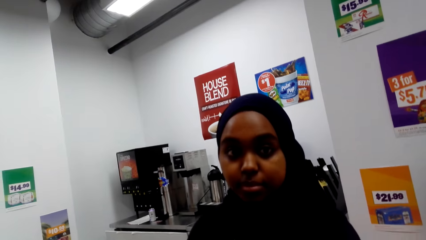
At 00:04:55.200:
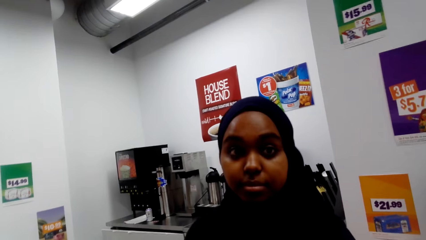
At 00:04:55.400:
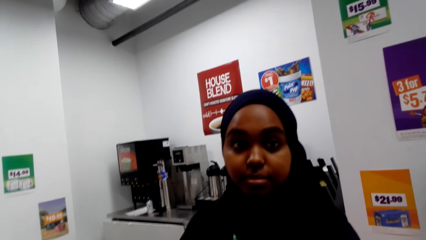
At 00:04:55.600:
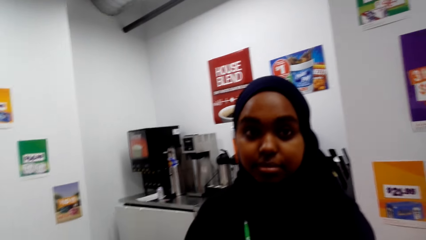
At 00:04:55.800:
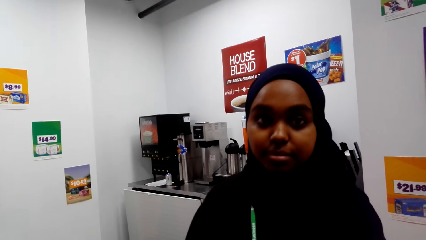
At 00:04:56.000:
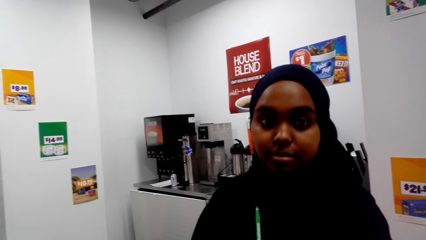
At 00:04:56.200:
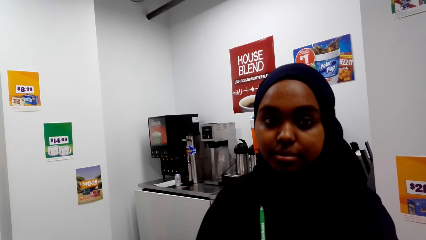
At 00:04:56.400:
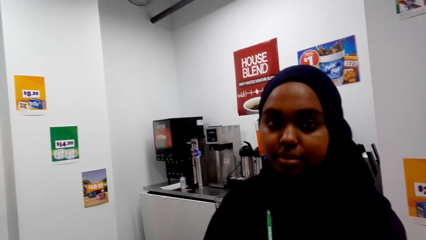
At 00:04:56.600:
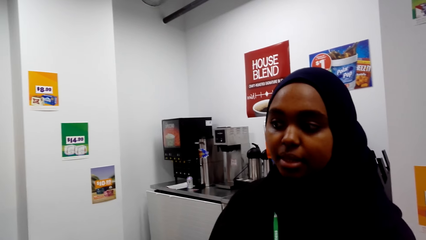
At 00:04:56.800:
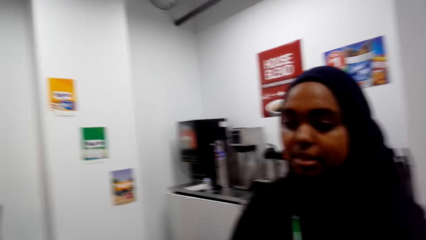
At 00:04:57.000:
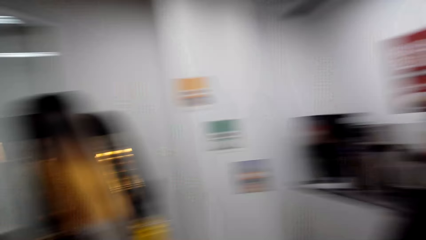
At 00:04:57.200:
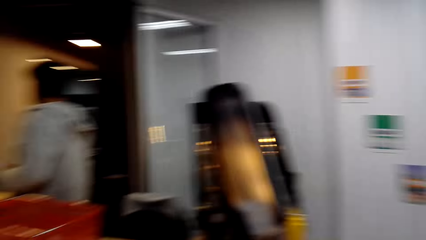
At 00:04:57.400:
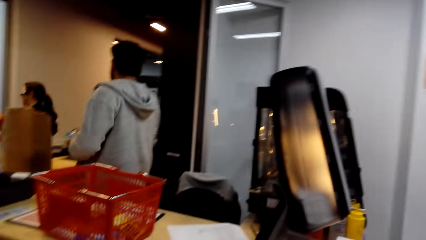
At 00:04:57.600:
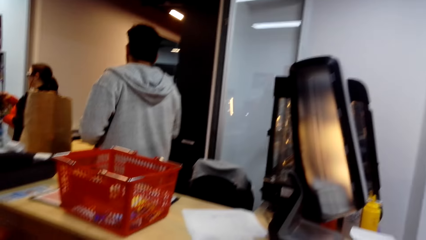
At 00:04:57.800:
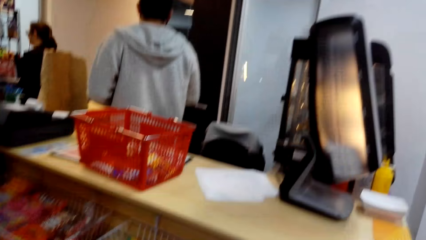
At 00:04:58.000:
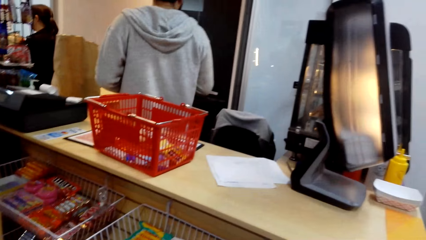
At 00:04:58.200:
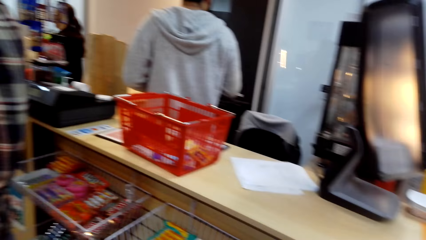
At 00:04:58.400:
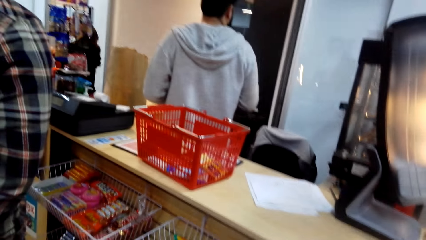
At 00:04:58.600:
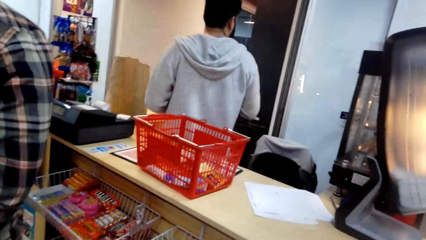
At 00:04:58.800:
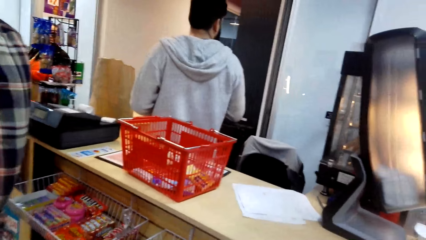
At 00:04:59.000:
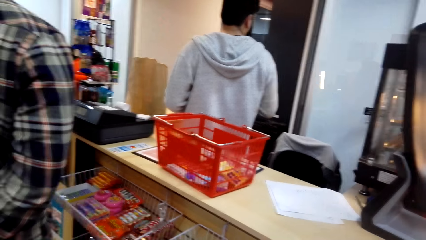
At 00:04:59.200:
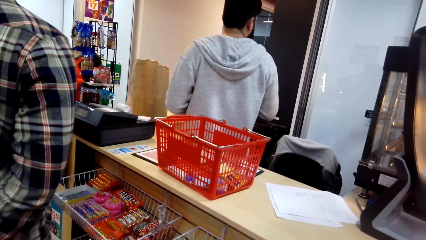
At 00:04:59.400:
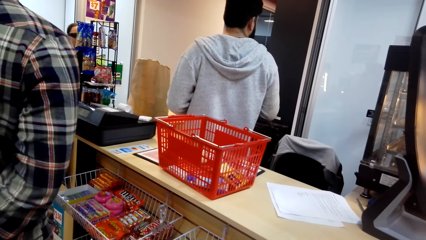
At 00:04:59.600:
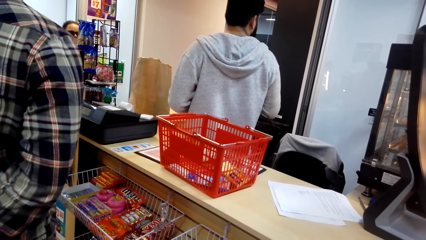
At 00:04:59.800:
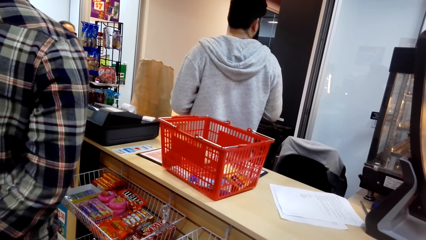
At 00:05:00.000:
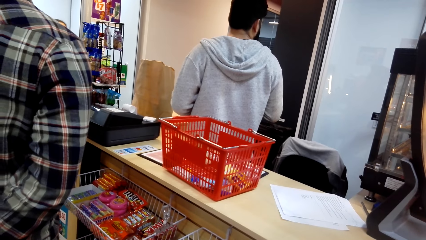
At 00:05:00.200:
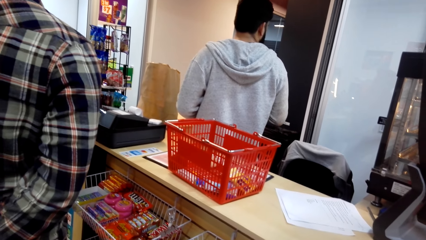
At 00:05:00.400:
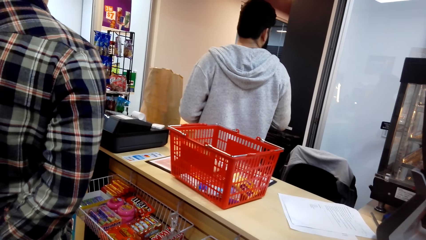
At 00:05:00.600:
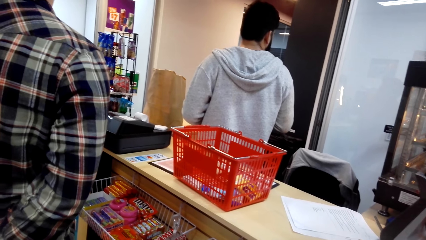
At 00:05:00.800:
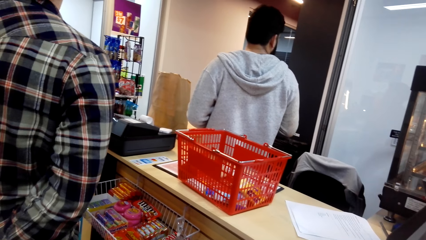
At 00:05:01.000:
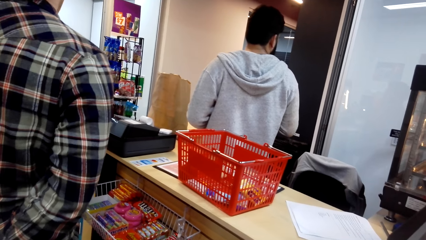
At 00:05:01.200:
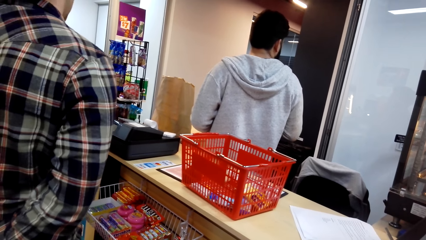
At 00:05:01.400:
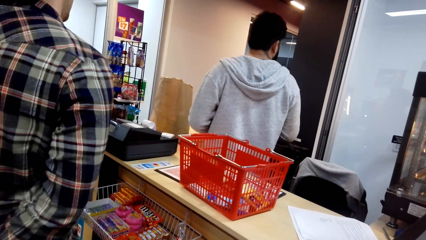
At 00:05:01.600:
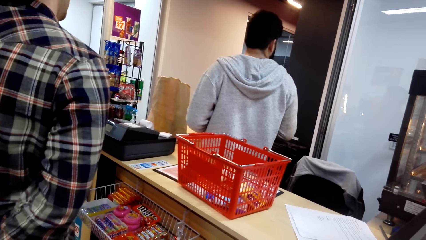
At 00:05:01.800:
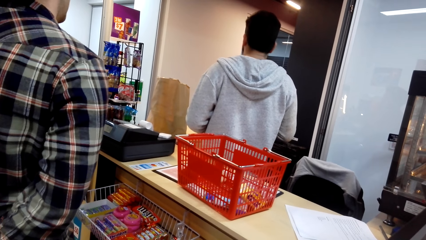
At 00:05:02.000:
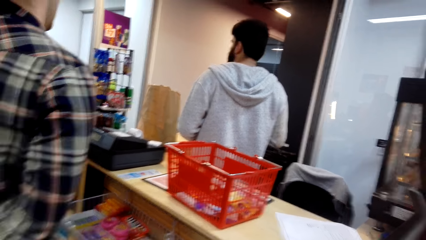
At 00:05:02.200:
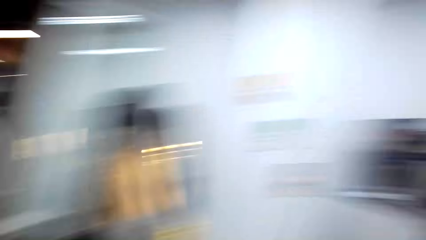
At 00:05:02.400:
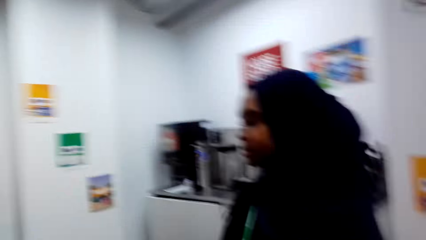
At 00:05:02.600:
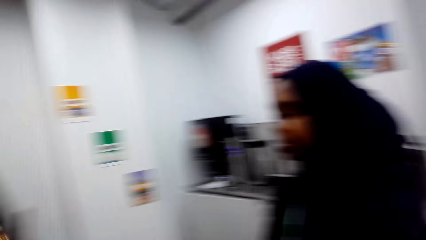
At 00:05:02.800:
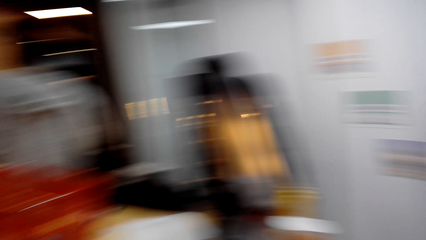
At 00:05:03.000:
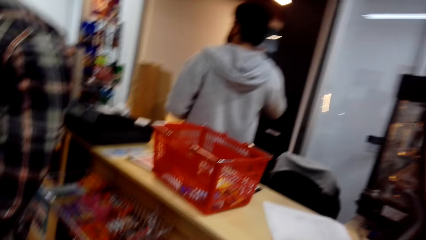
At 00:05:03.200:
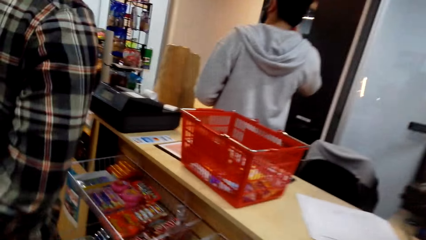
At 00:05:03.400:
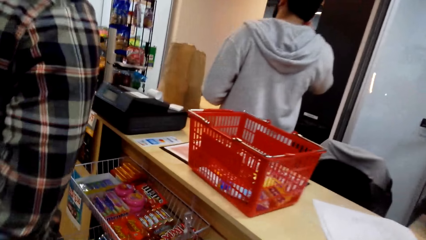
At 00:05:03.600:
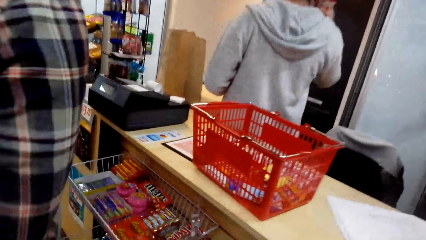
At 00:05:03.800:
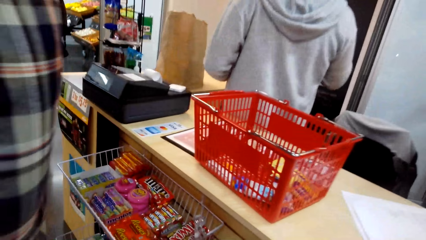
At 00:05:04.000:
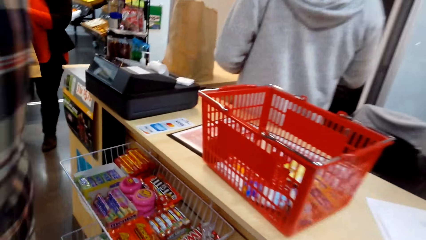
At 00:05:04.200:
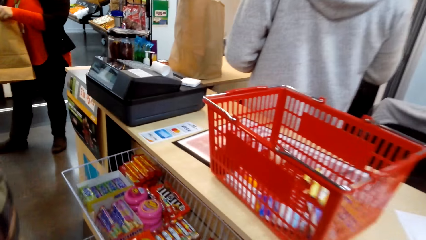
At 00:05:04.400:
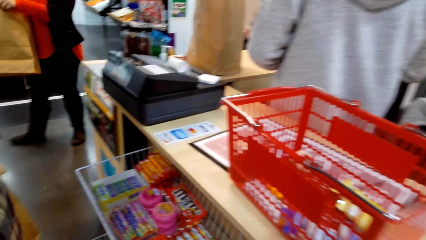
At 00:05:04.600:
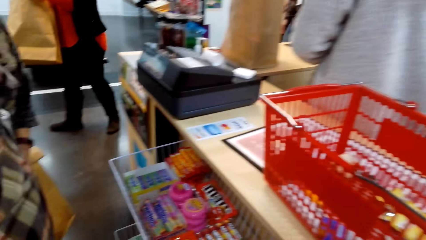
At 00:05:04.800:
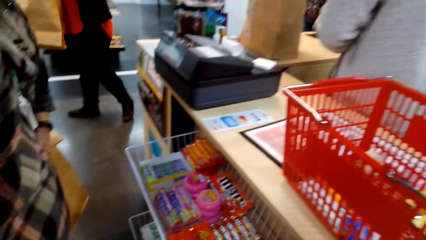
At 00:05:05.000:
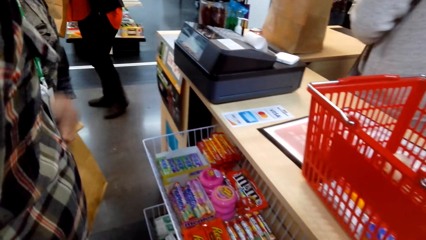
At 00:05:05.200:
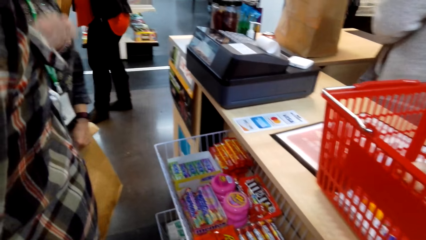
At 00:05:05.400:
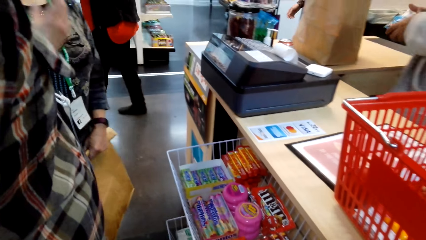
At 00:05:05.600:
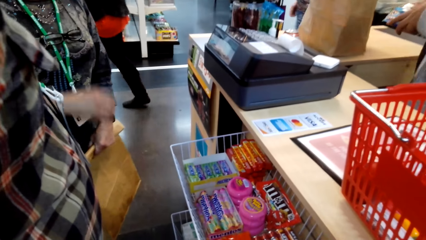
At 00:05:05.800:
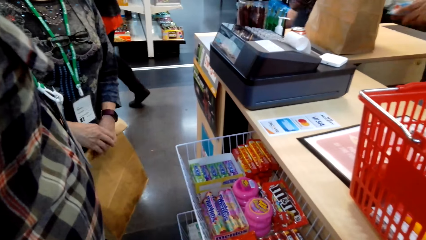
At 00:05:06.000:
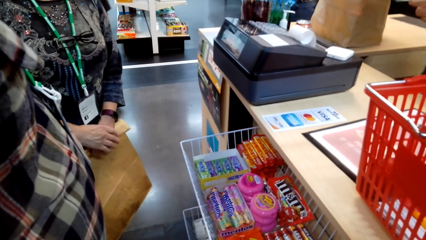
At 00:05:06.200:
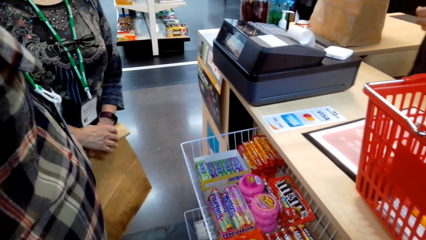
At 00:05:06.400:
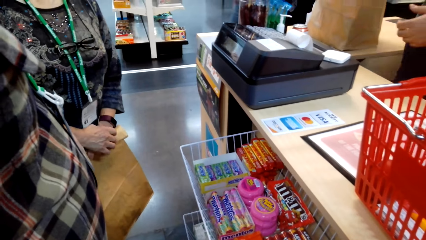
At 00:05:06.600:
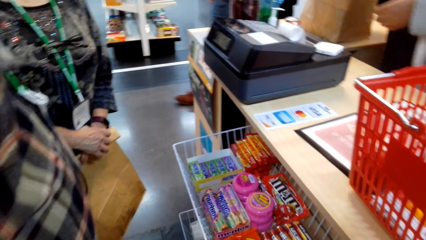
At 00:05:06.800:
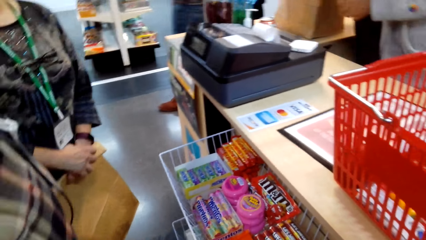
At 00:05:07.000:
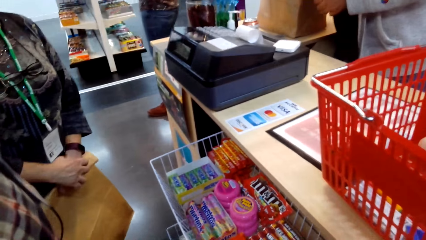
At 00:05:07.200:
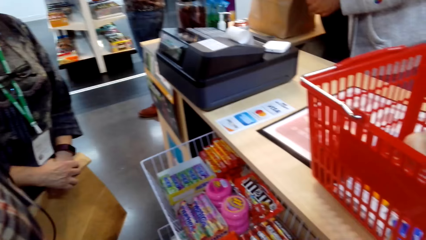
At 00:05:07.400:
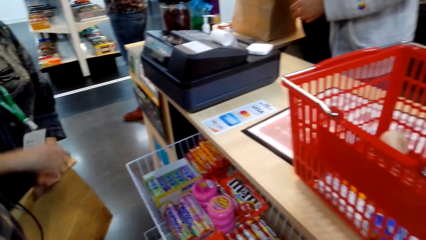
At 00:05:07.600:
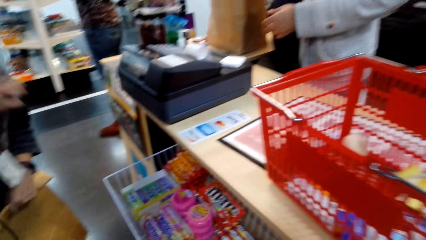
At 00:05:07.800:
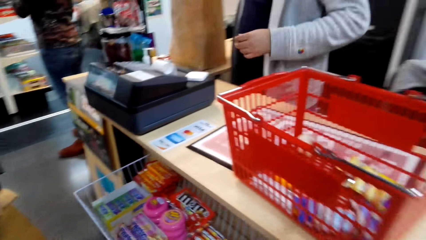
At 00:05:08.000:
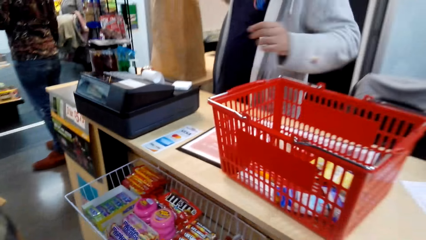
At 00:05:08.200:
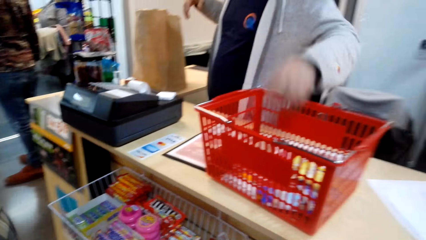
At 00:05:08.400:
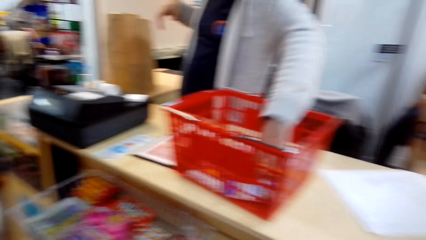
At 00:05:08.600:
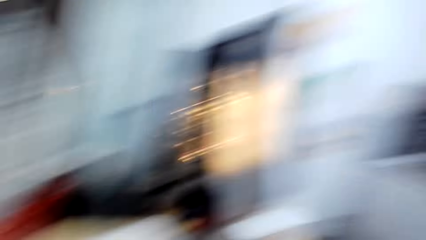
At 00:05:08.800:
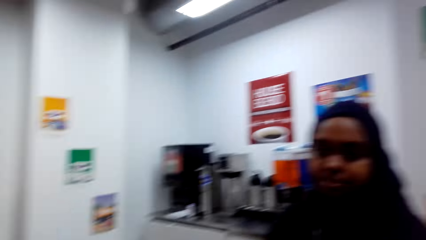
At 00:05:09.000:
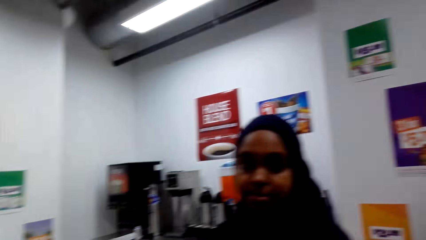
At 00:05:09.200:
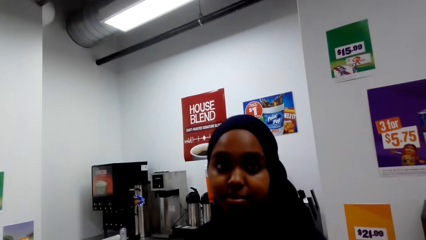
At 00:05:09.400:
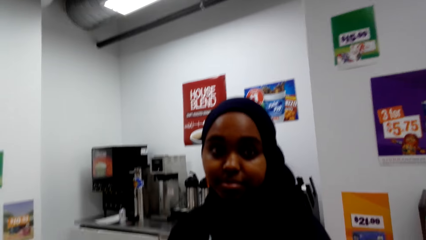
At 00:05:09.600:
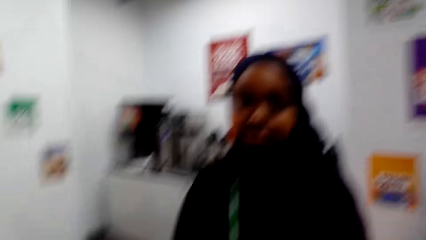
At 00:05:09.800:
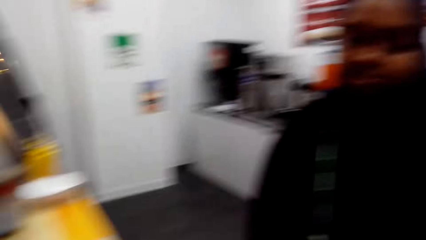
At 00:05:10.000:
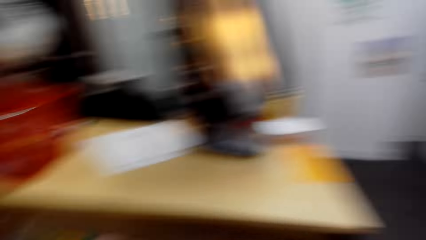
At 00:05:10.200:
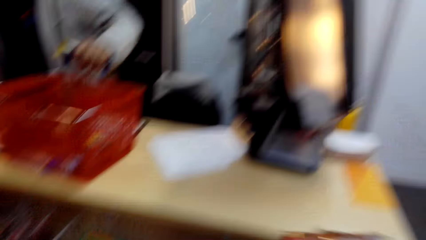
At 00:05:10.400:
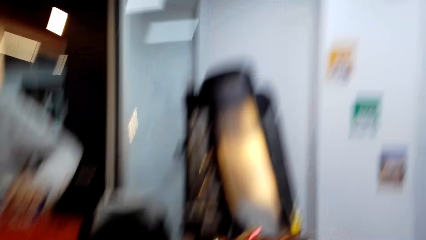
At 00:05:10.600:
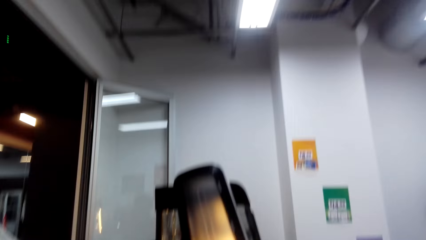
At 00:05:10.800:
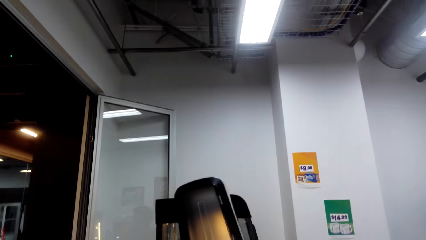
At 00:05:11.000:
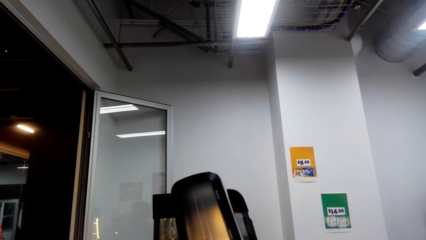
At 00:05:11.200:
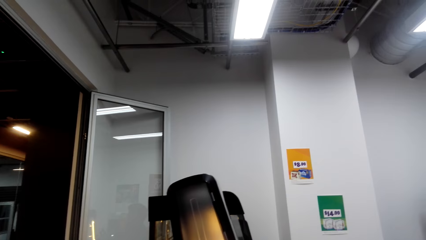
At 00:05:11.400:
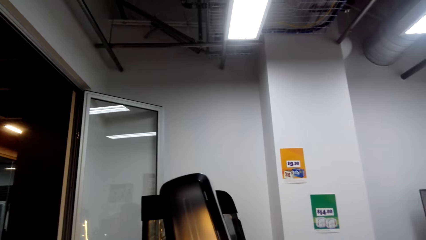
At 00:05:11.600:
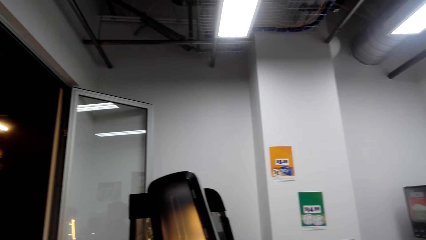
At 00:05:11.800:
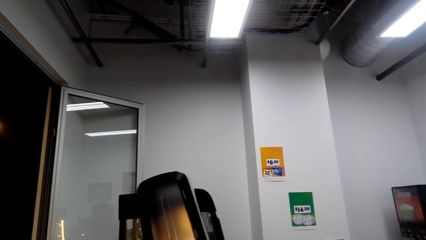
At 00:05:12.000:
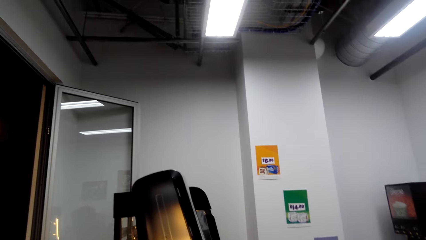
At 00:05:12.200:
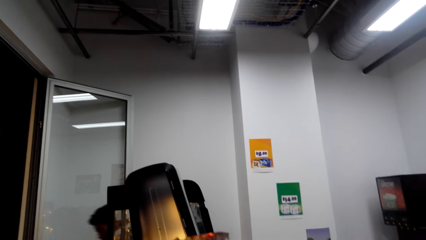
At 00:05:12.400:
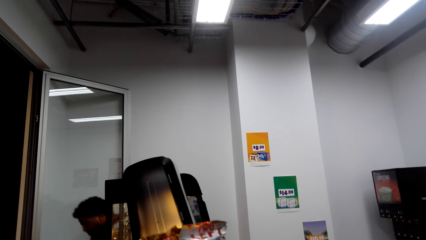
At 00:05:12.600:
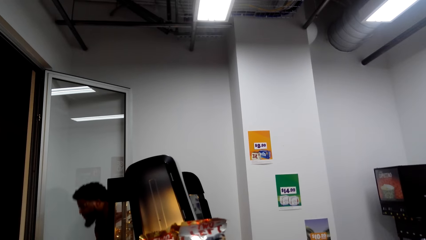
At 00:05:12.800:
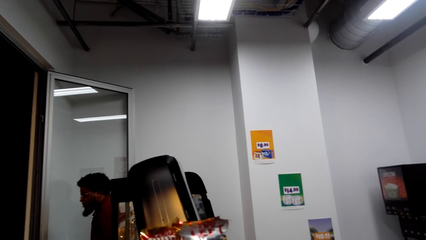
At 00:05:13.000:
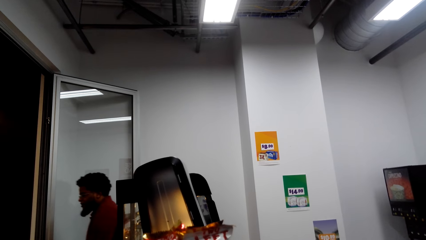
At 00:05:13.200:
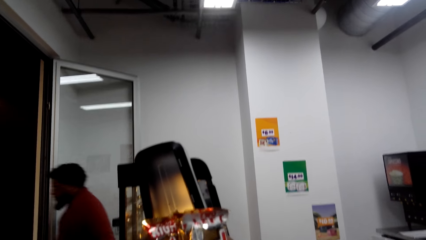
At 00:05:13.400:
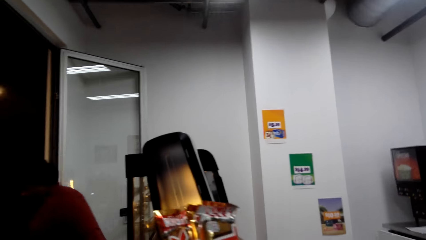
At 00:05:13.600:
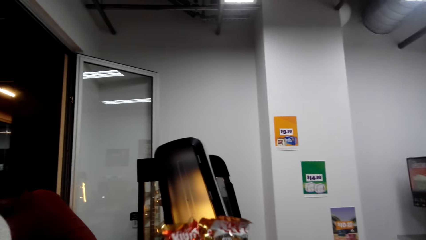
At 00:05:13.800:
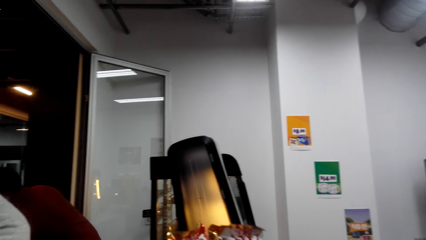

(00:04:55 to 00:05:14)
A lady looks at the camera wearer. A person interacts with another lady. The other lady carries the shopping bag. The person picks something from the shopping tray.
